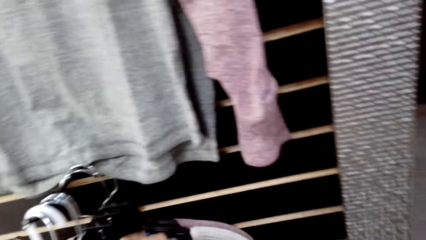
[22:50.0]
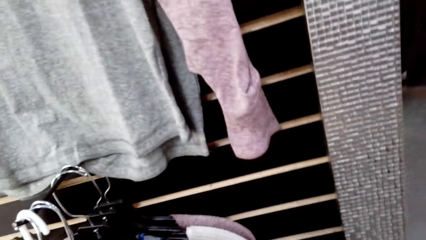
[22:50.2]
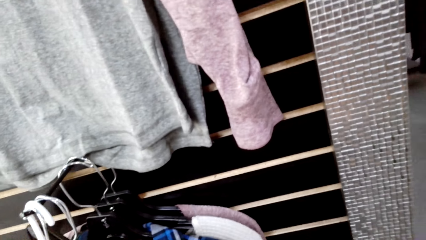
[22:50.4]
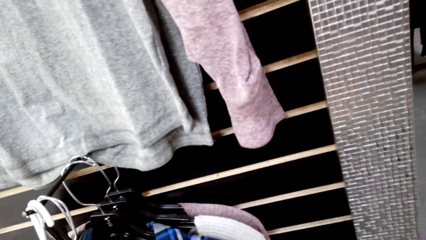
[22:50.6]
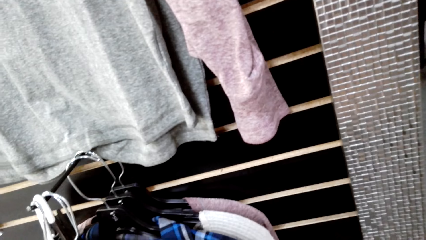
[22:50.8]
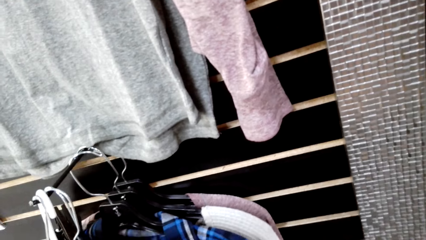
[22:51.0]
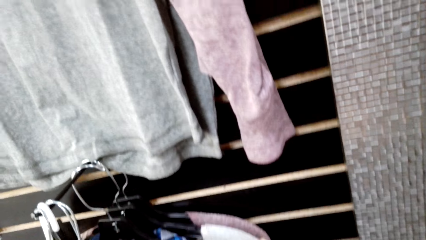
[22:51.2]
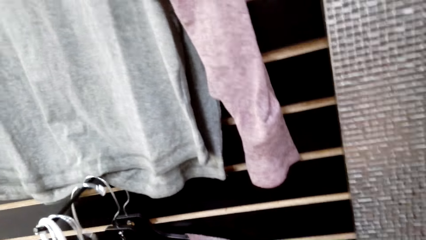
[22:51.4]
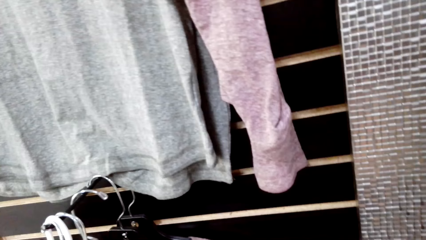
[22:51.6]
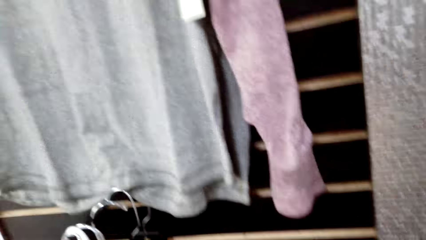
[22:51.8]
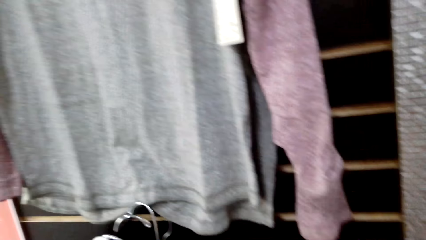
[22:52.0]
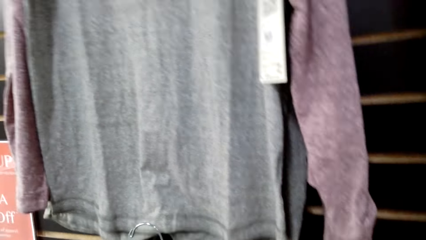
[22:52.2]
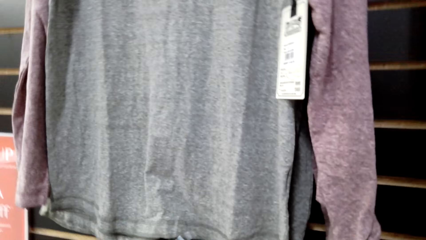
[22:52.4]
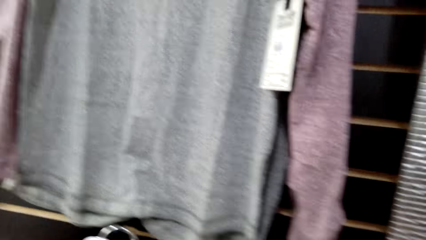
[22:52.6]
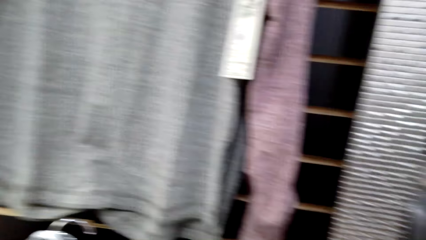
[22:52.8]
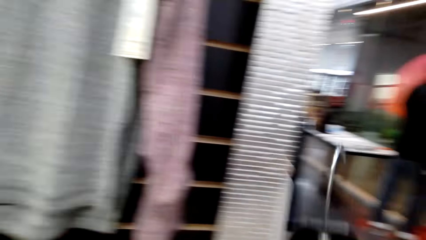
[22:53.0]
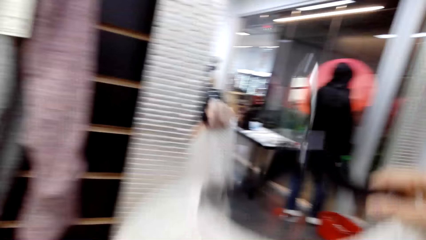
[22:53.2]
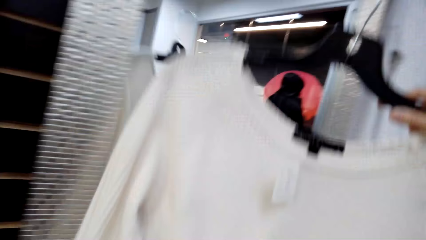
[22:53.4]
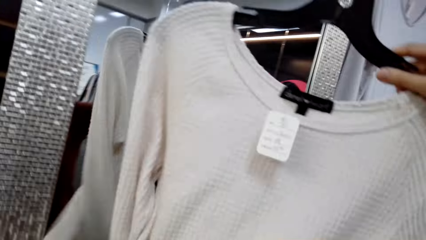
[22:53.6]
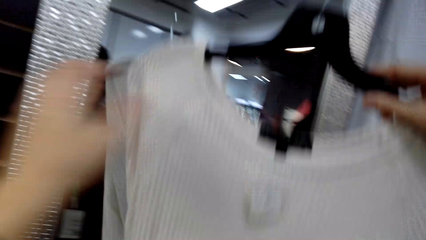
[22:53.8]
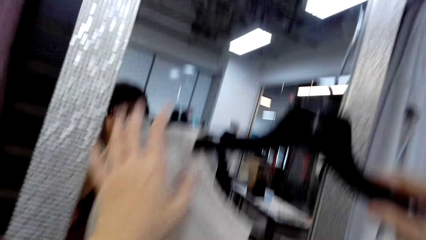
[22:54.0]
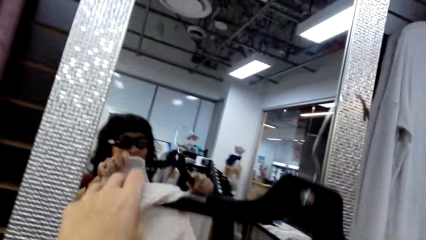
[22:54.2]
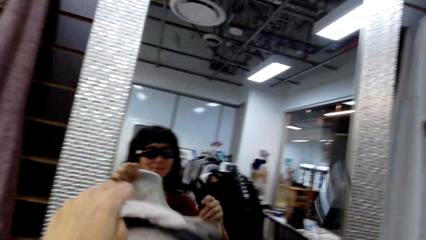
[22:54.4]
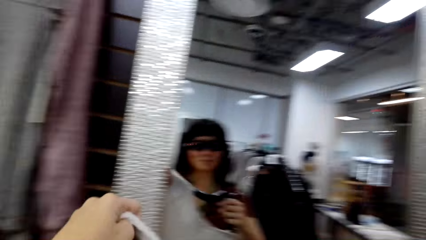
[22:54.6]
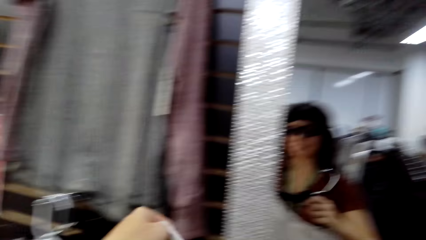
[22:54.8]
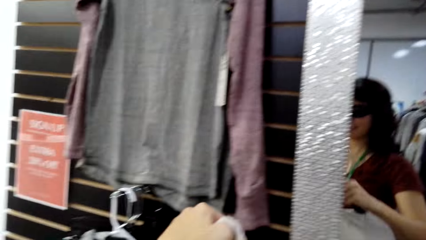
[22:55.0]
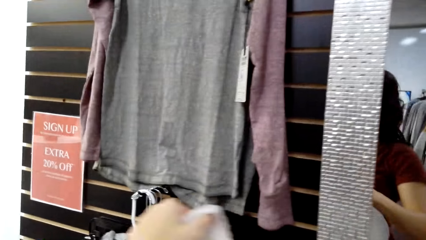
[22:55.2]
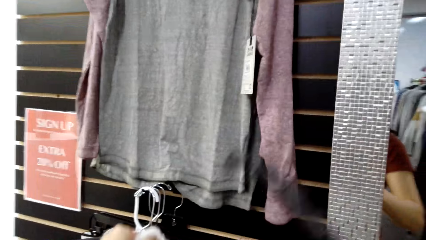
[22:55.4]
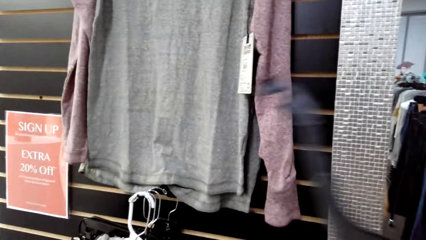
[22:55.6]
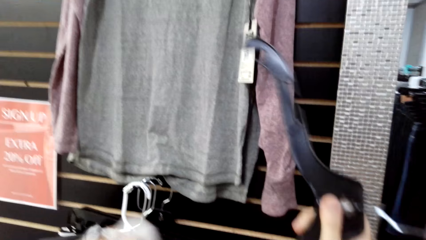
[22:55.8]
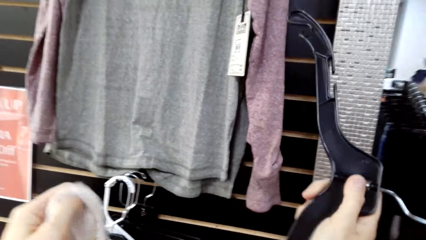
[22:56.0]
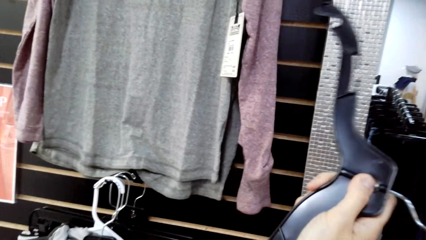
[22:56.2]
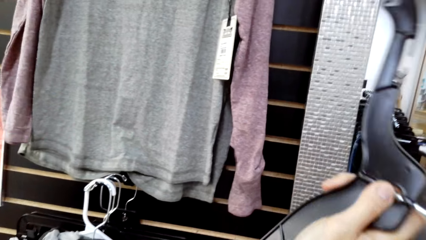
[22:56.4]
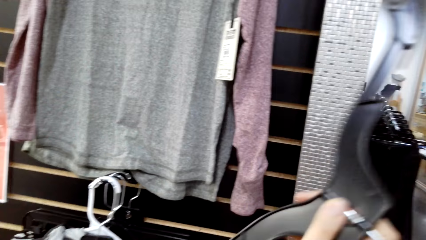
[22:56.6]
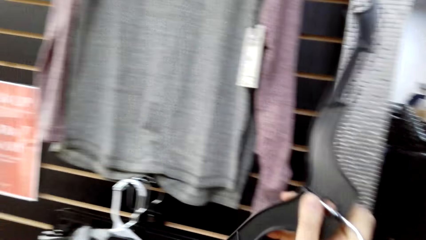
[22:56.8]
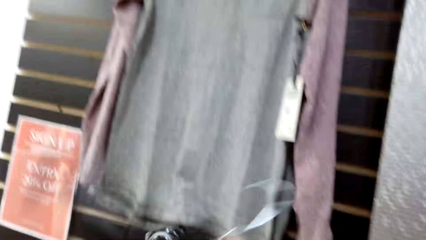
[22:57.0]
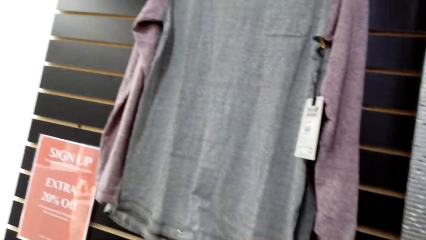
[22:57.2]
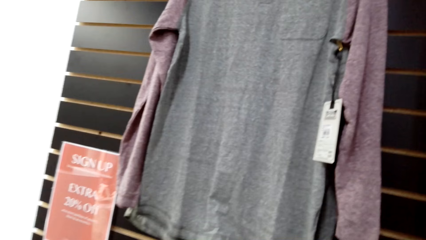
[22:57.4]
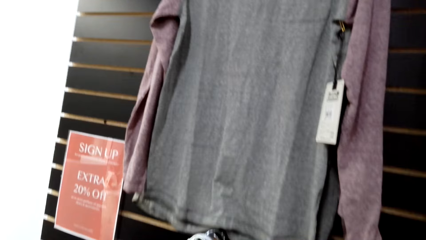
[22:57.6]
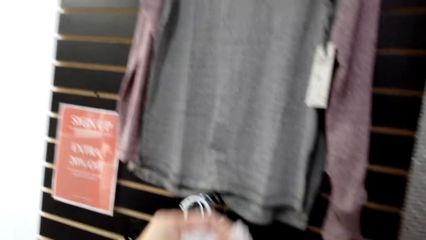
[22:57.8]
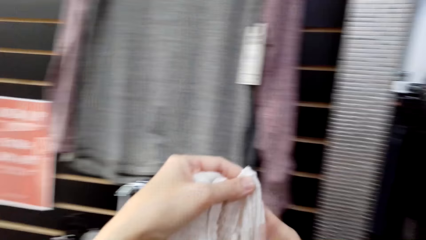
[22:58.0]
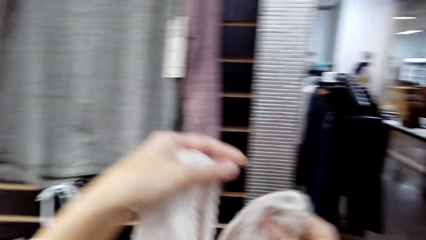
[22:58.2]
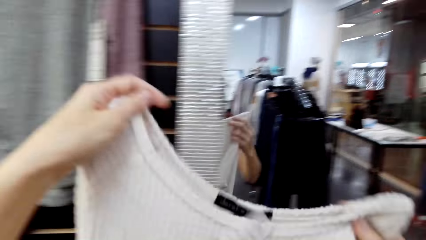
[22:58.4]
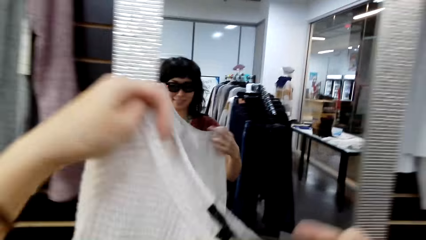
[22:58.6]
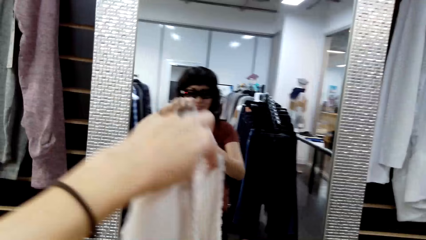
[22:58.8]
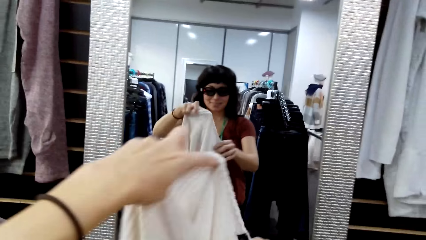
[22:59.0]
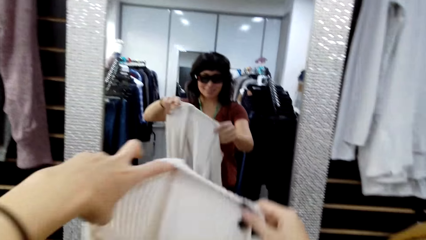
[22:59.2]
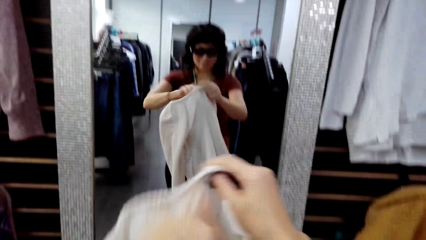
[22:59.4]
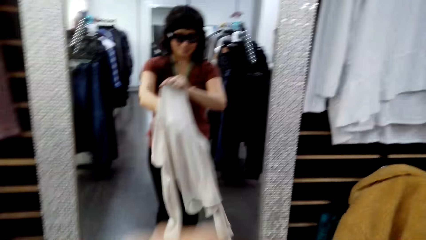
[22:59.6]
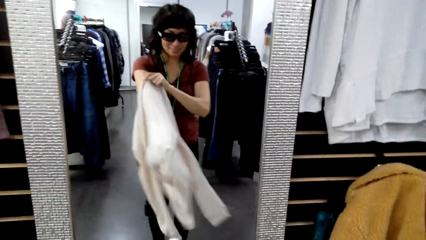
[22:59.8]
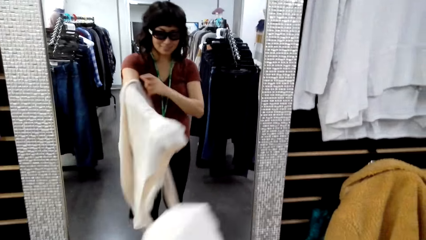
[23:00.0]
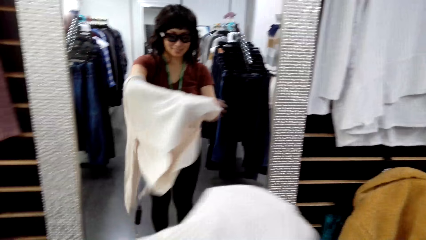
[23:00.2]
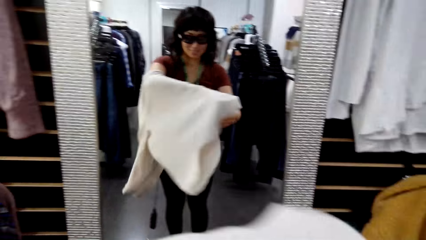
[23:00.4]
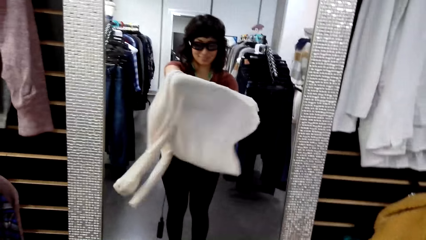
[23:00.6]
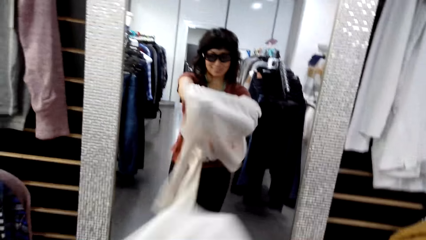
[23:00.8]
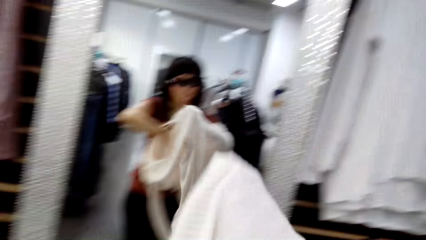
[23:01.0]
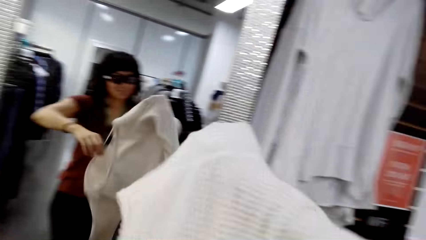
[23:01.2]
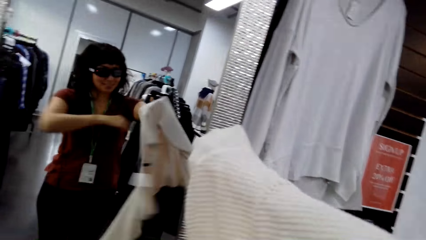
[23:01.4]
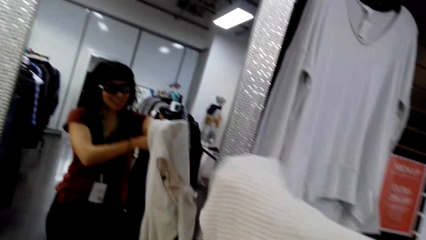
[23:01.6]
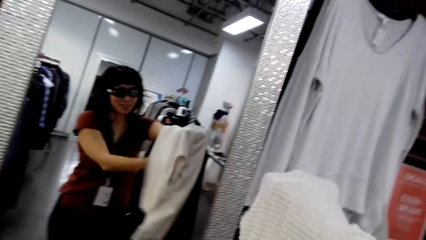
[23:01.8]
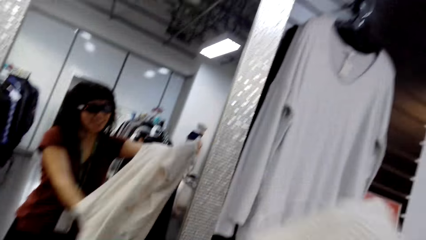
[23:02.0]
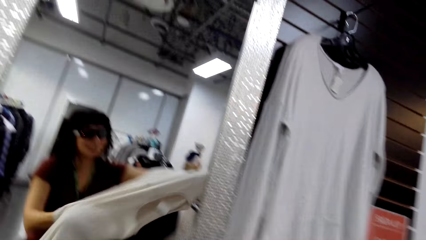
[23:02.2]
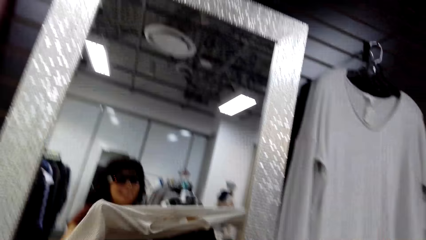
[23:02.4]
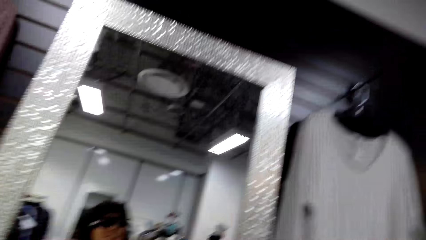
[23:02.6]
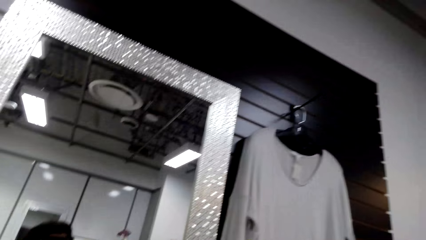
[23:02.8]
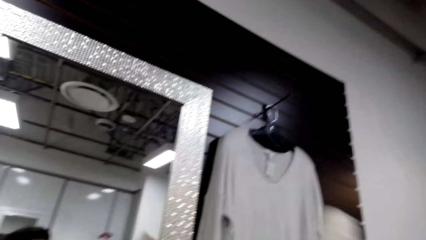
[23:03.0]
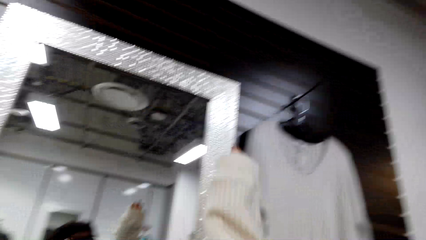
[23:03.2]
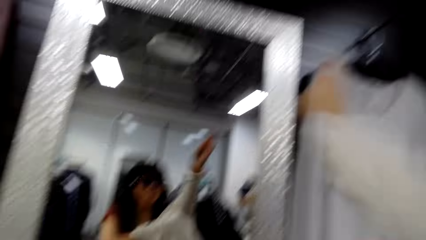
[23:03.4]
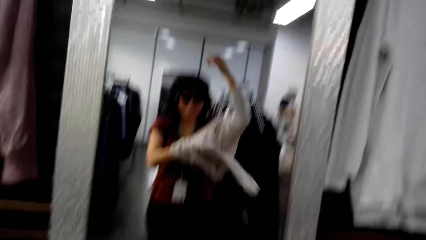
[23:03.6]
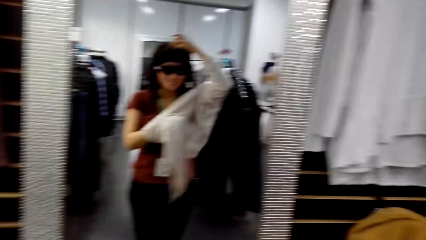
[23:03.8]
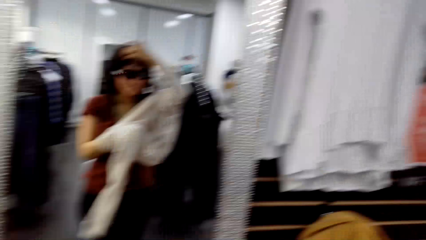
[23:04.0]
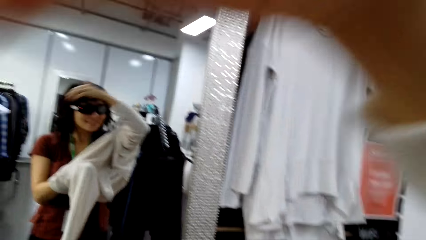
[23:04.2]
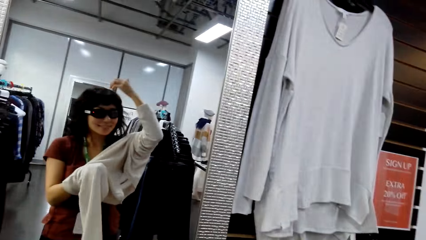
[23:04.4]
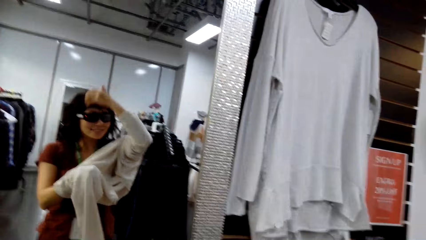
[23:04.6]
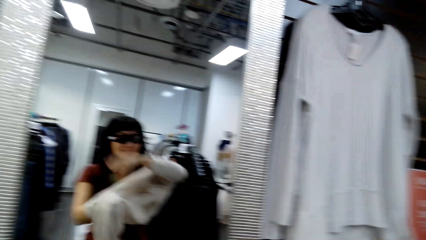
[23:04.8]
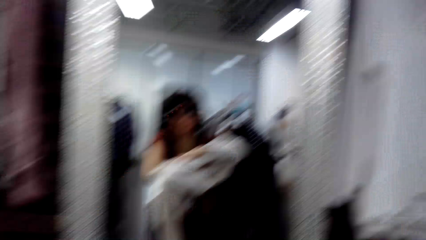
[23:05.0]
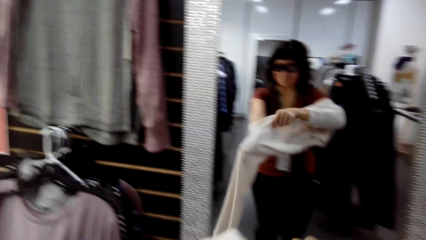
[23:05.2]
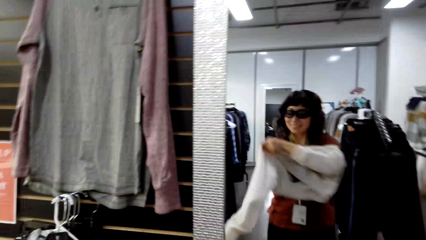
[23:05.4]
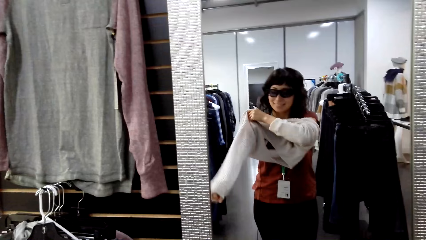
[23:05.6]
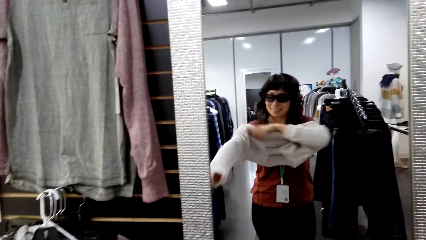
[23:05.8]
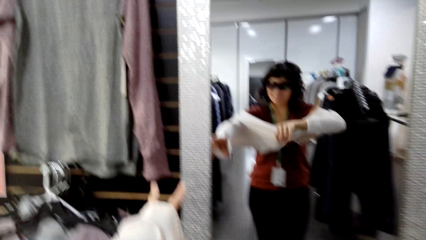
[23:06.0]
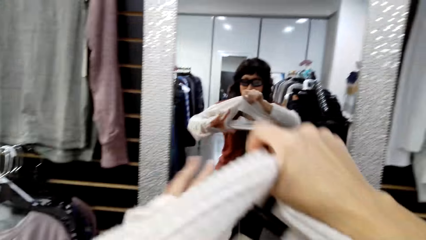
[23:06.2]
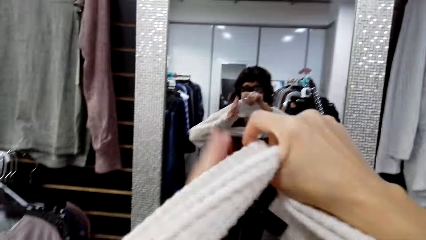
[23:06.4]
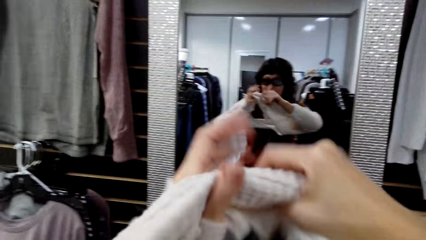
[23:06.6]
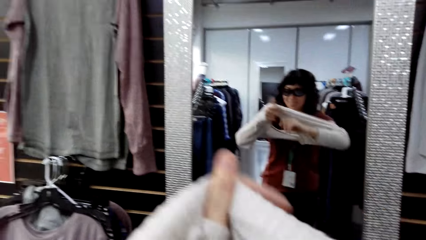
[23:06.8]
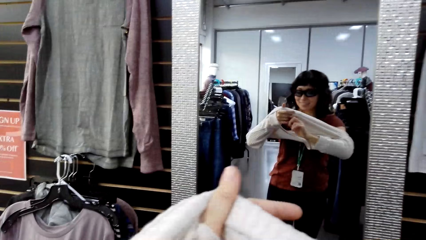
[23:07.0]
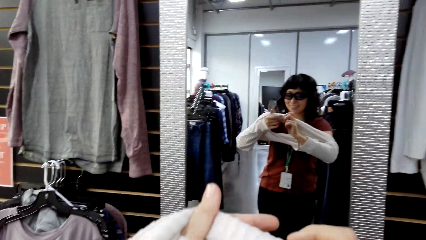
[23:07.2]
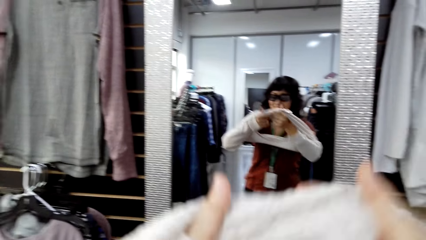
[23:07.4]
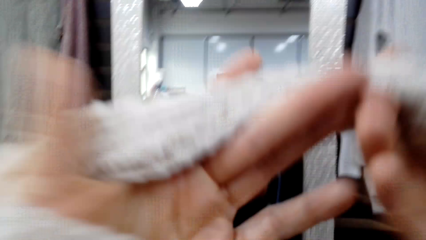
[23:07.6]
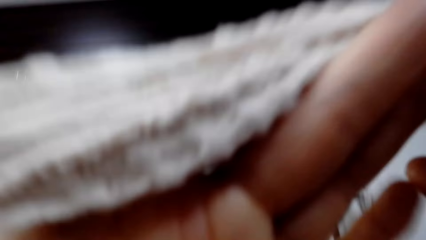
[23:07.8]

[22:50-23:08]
The camera wearer turns around. They hold a cloth up on a hanger. They remove the hanger. They hold the cloth. They put the cloth on. They turn around. They wear the cloth.
